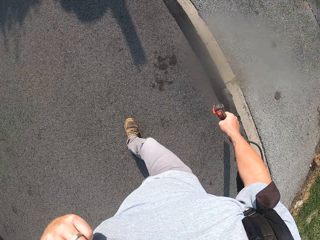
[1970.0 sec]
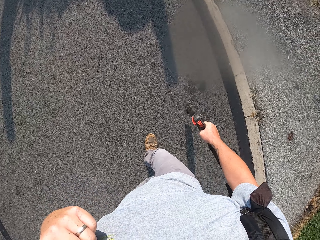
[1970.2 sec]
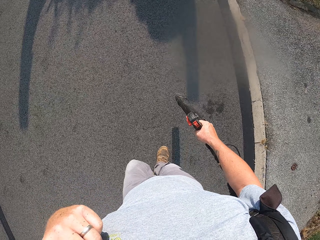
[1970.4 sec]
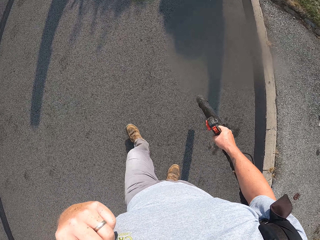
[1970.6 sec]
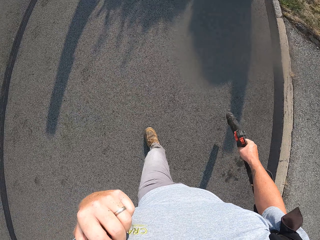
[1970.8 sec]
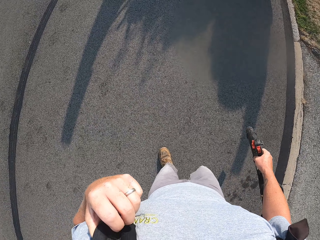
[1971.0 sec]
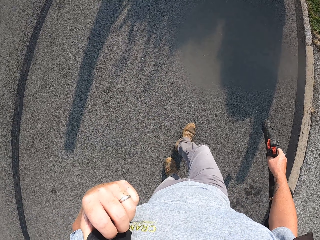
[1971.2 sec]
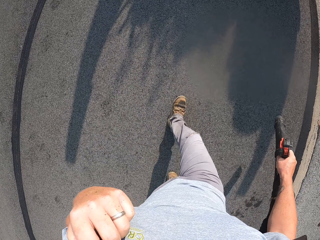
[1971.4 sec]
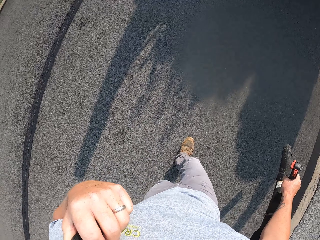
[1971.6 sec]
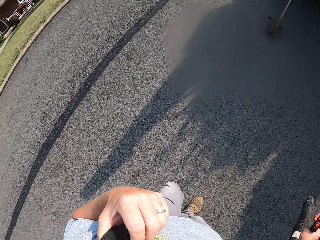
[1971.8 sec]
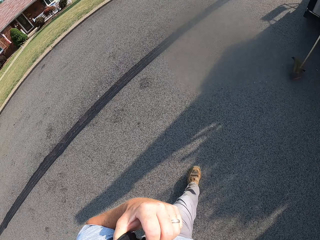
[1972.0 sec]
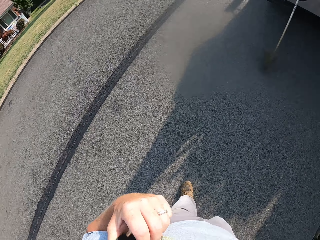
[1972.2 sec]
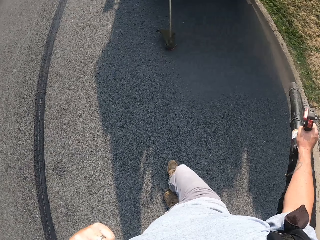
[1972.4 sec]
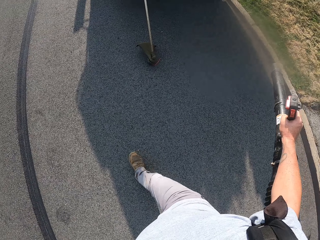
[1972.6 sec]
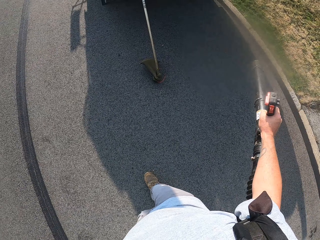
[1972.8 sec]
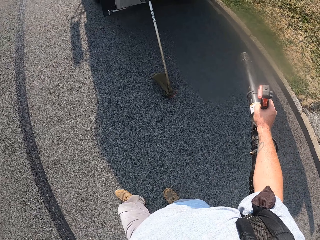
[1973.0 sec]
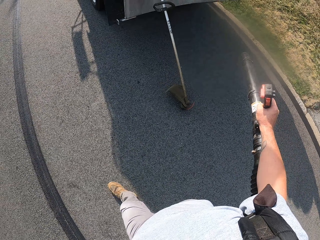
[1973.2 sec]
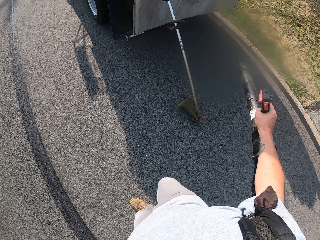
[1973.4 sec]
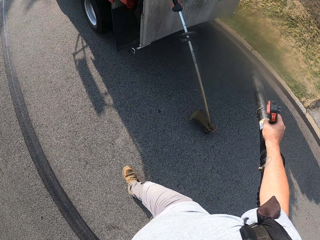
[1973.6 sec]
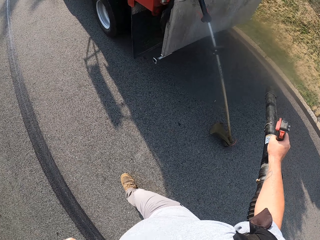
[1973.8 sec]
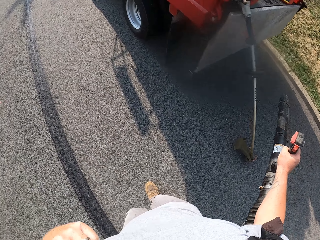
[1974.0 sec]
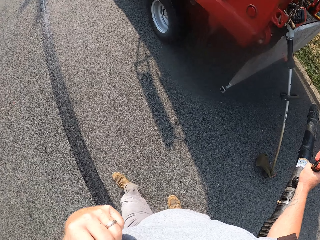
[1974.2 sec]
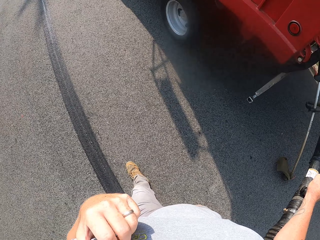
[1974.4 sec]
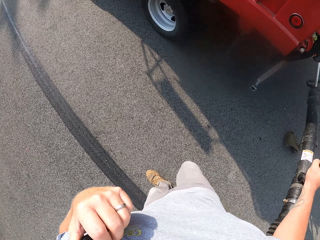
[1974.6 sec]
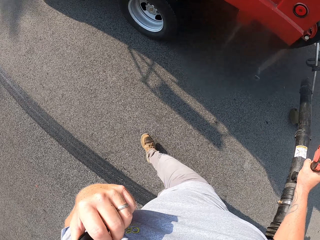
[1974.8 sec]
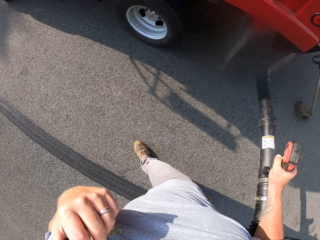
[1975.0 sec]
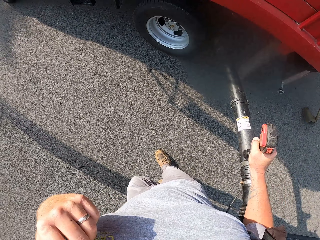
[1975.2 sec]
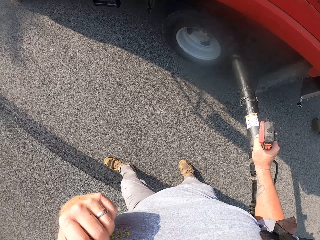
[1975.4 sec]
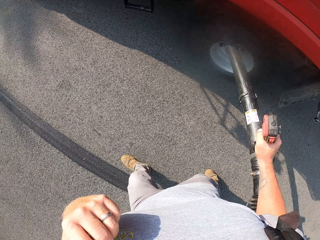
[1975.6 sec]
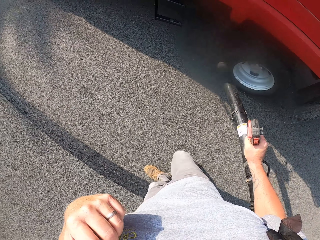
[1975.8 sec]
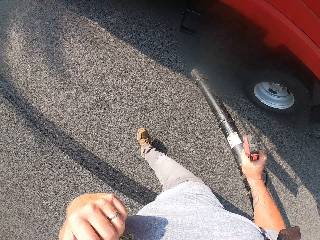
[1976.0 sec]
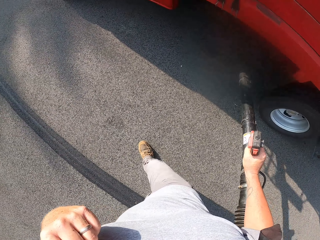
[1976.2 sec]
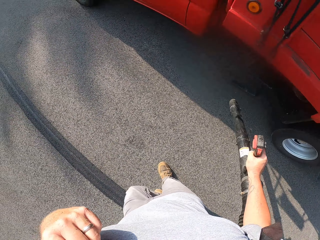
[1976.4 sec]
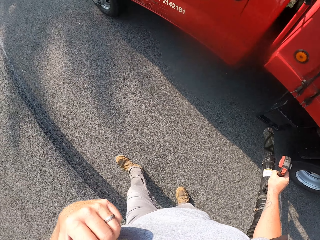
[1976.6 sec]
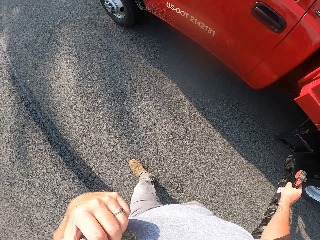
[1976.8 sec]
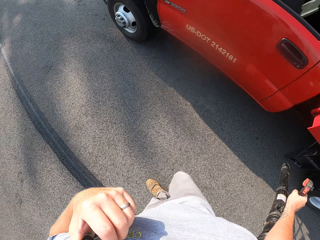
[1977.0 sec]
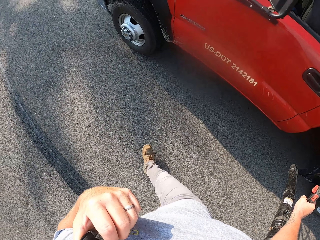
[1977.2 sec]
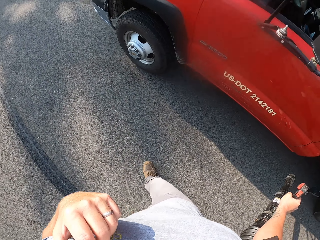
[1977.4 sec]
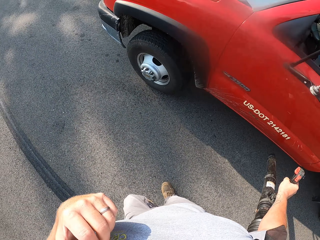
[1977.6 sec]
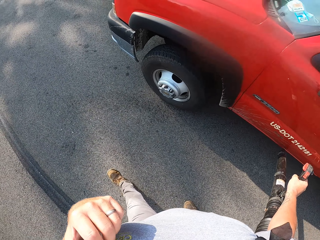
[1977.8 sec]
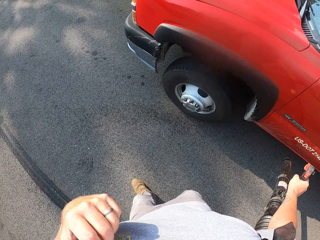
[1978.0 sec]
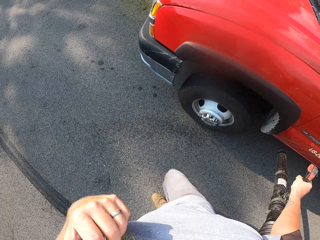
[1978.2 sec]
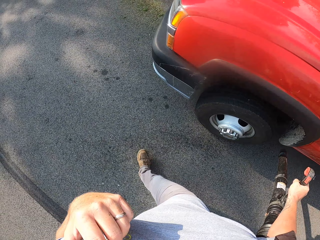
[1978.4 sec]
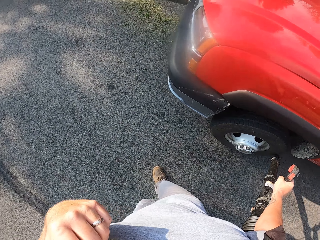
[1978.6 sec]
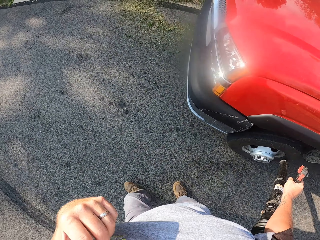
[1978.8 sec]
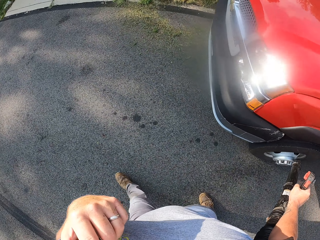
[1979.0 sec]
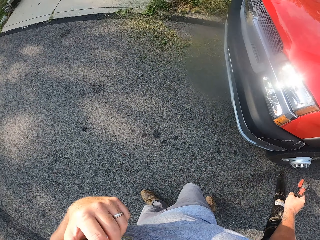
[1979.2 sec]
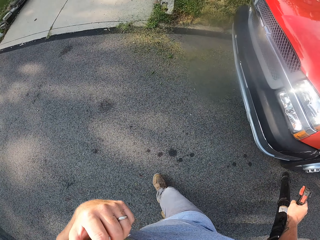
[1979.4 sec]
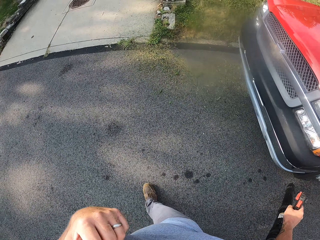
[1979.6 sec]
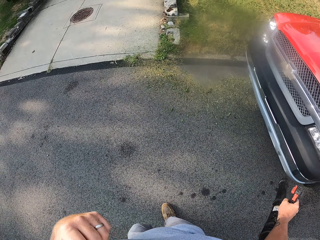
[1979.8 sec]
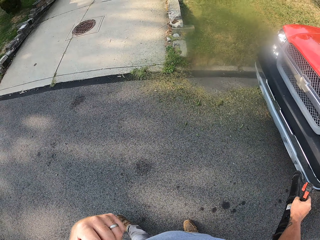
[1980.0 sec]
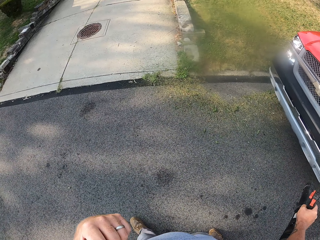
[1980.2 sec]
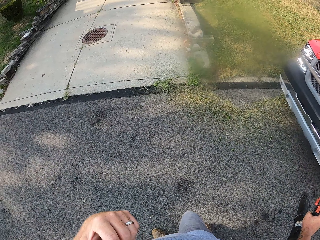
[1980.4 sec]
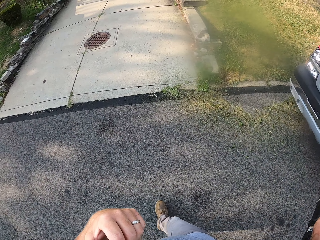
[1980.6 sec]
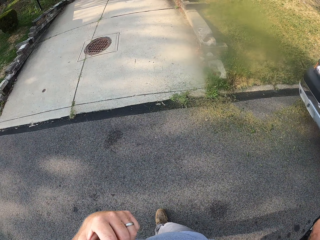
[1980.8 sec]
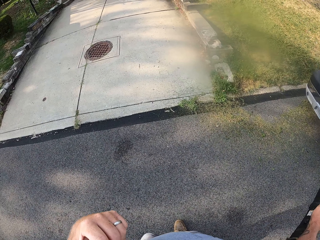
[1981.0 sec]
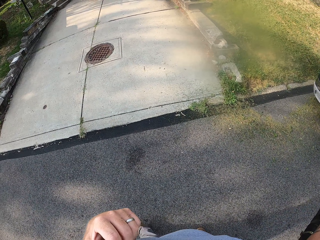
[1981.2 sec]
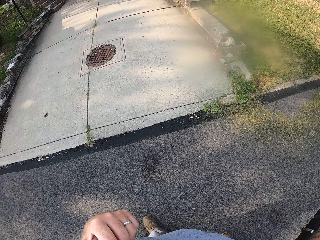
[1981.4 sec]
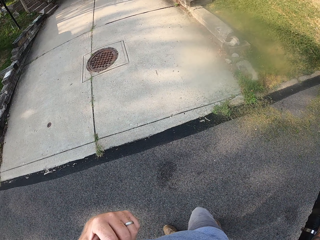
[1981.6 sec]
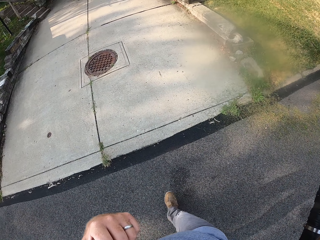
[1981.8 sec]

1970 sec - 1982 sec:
The camera wearer walks on the road.

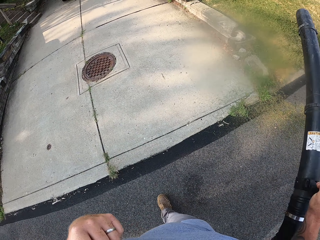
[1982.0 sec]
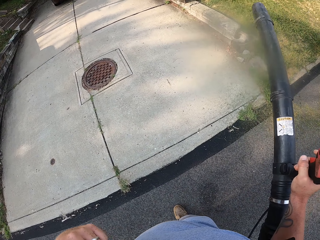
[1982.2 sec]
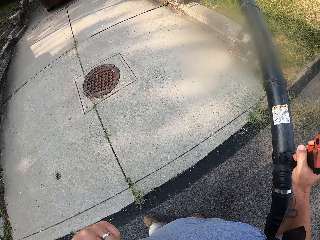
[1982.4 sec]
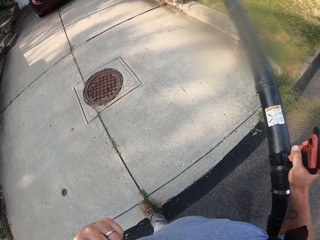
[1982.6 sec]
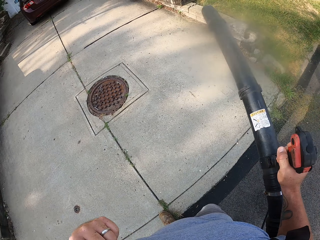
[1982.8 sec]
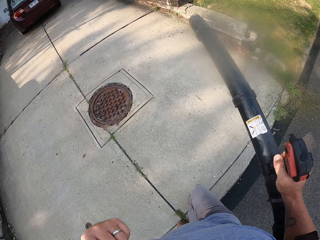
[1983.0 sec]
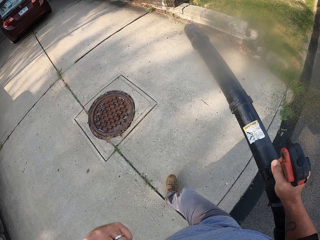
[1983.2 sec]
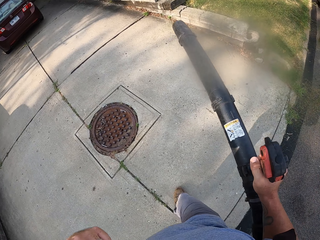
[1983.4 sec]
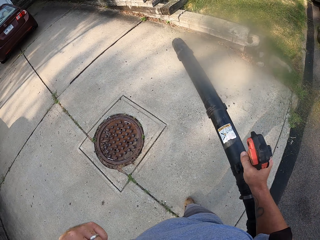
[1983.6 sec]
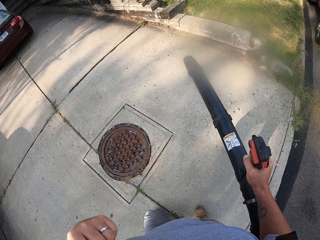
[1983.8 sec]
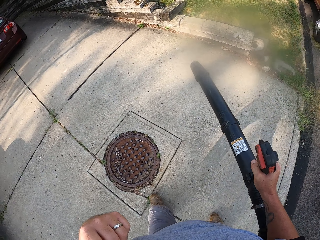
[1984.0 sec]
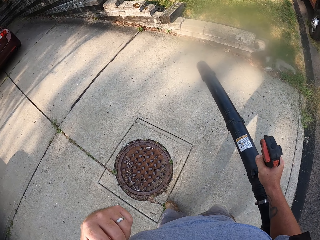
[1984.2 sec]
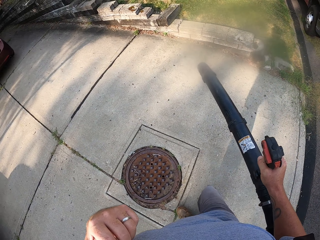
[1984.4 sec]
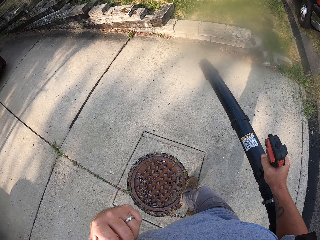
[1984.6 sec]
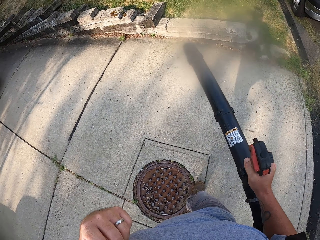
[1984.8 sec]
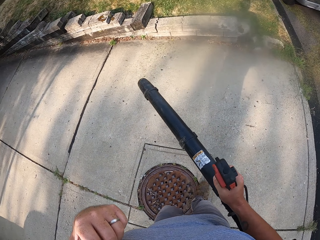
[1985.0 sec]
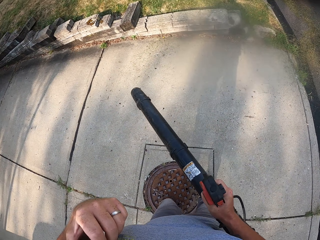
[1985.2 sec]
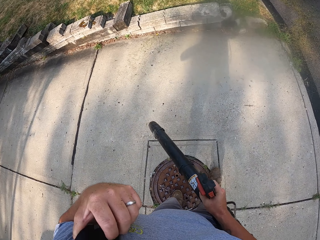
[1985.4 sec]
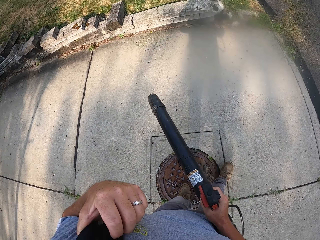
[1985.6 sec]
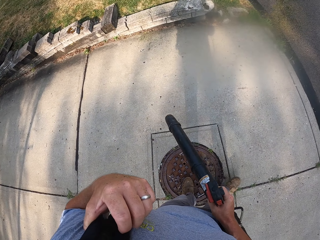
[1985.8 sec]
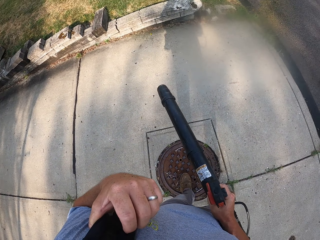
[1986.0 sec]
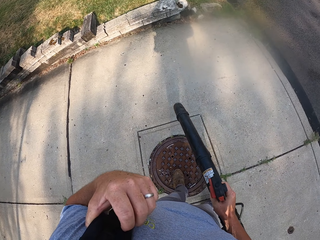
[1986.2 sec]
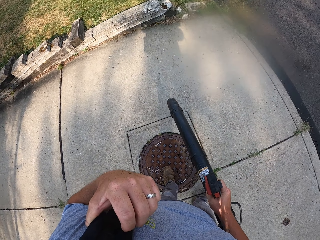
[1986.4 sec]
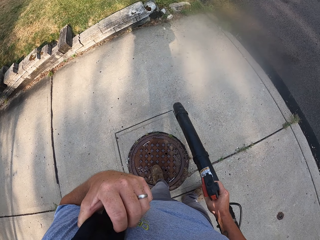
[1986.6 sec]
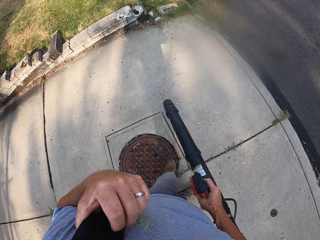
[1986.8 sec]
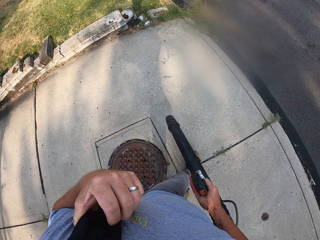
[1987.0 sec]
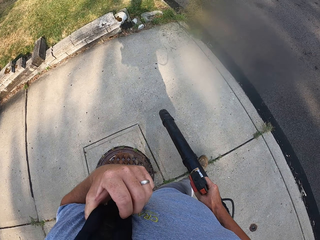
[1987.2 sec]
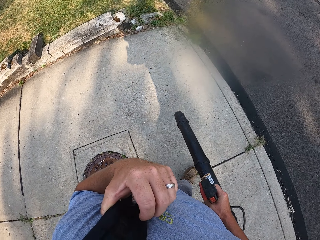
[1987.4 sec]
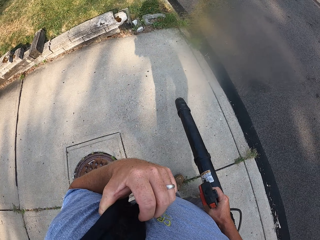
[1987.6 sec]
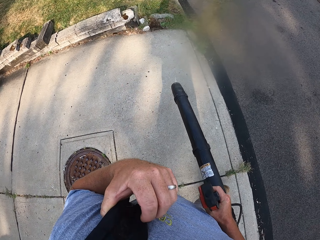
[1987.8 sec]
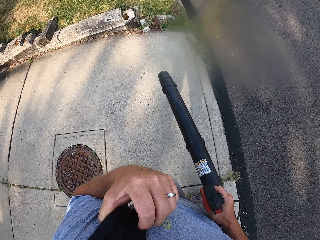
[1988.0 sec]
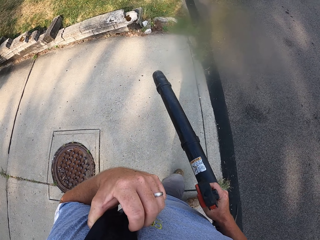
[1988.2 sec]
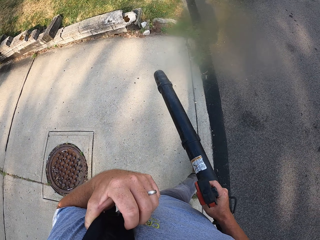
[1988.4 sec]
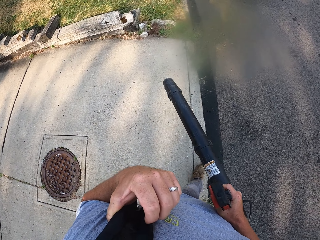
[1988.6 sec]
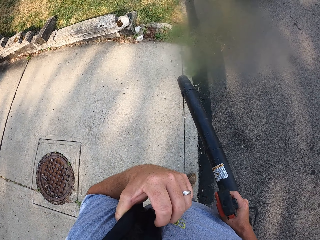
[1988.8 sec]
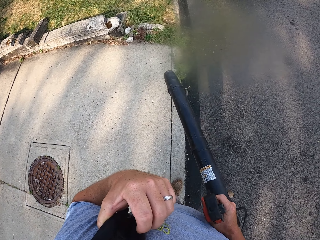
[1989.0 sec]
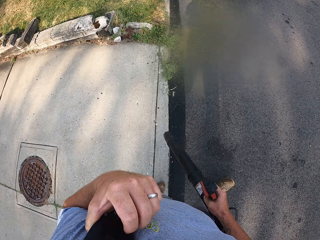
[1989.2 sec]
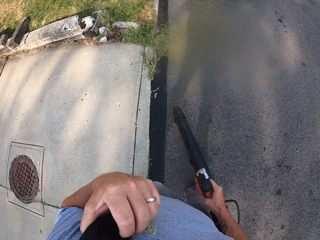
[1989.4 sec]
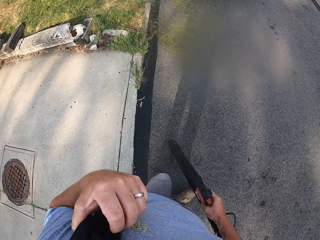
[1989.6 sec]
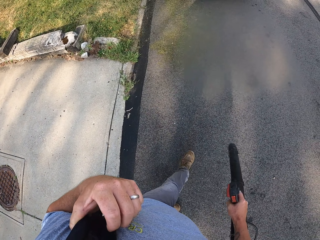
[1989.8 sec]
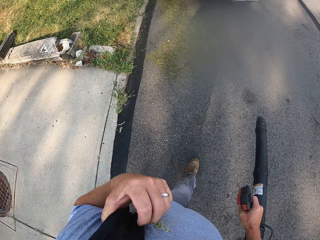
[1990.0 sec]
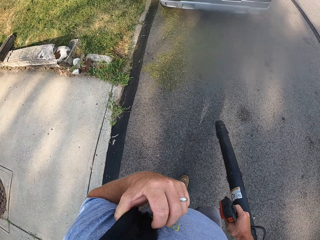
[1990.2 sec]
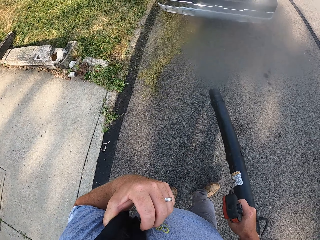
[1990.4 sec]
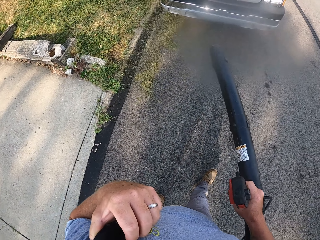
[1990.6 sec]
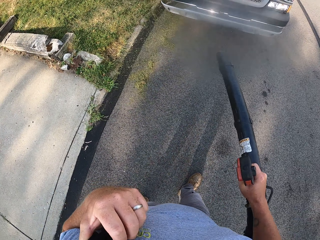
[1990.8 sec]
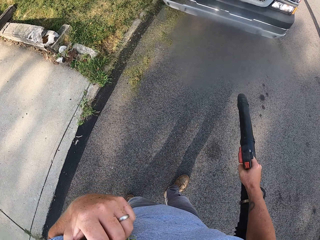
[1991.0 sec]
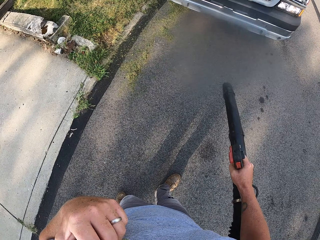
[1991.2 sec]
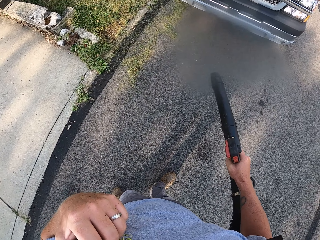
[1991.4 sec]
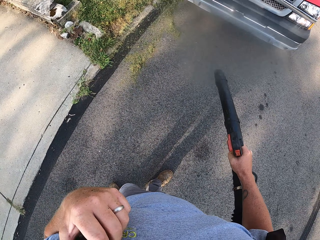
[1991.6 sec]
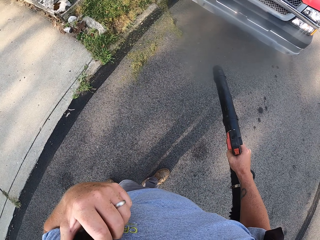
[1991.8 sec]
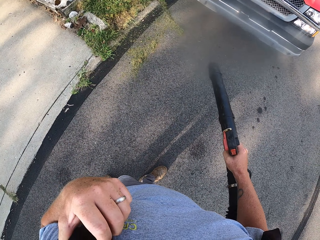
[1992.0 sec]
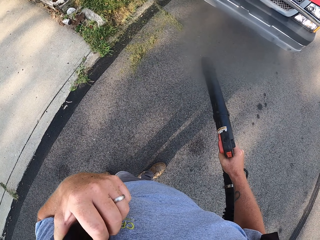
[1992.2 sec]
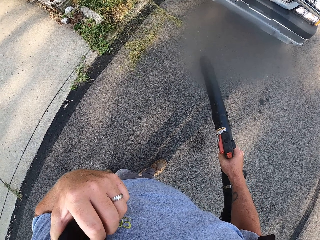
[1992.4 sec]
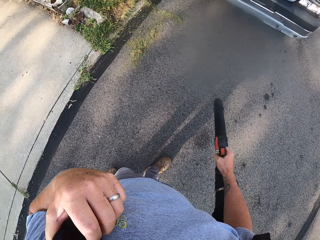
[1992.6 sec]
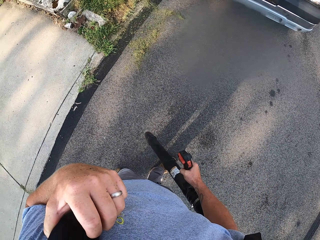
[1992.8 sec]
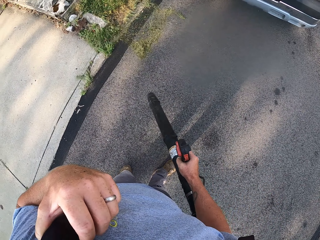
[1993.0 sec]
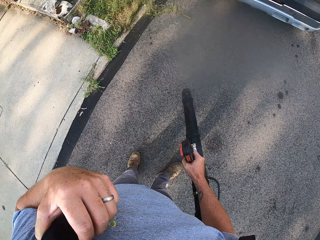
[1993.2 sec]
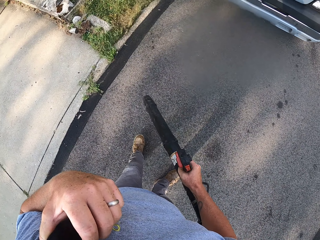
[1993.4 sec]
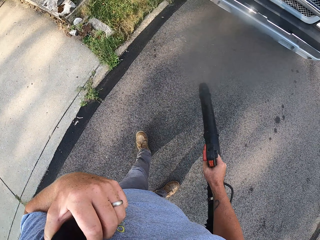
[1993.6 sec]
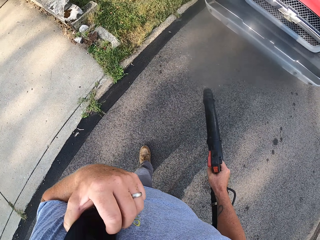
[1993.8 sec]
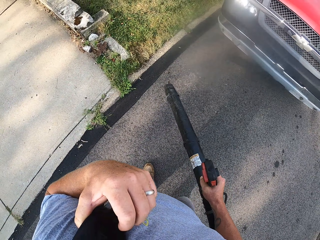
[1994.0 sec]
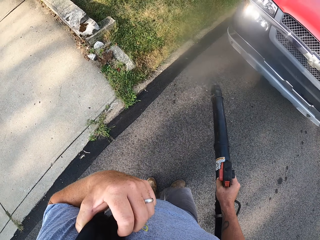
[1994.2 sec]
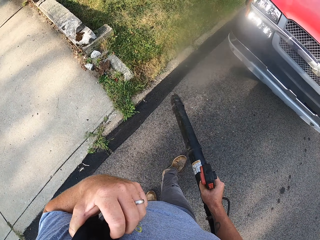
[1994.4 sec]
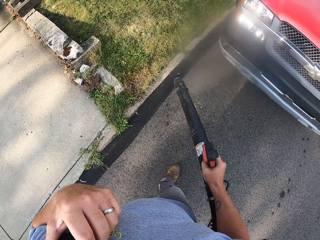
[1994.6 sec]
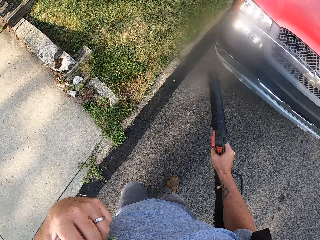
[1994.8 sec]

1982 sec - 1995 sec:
The camera wearer blows the dirt in the road.
